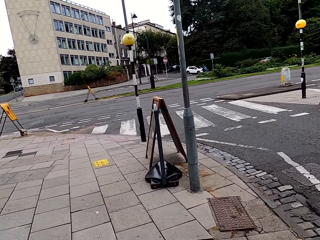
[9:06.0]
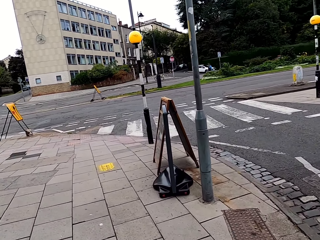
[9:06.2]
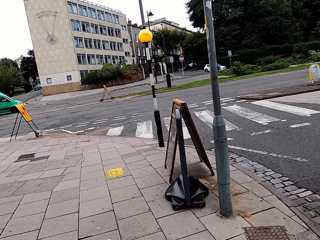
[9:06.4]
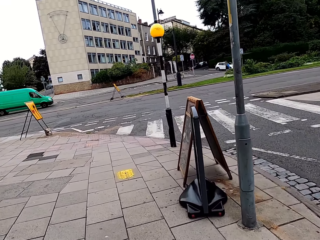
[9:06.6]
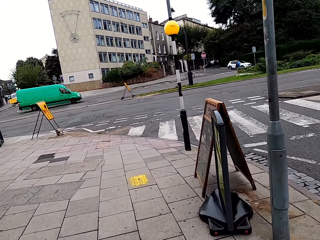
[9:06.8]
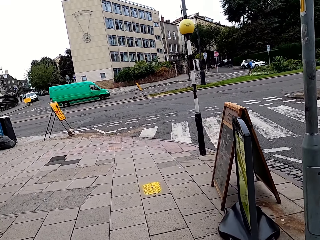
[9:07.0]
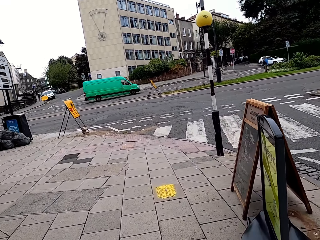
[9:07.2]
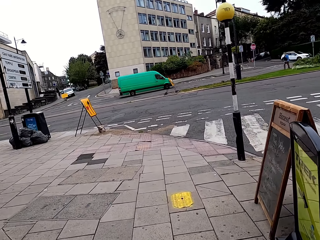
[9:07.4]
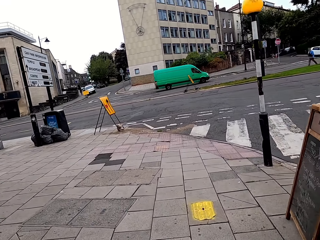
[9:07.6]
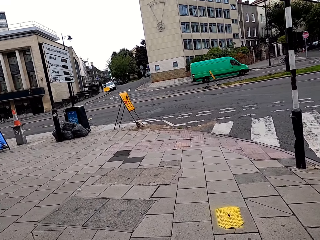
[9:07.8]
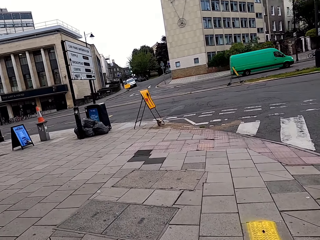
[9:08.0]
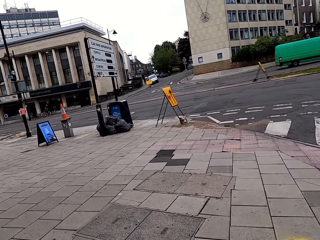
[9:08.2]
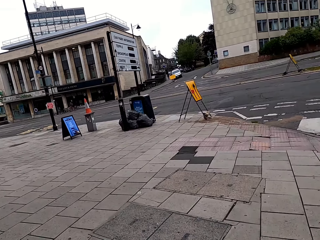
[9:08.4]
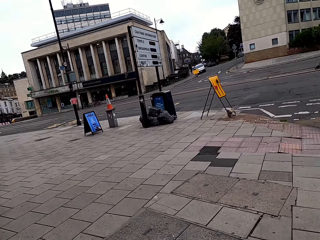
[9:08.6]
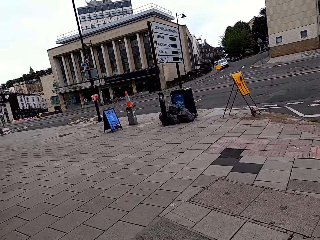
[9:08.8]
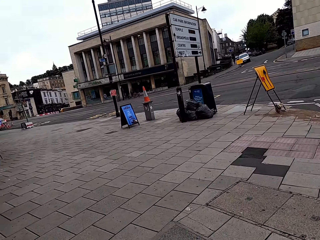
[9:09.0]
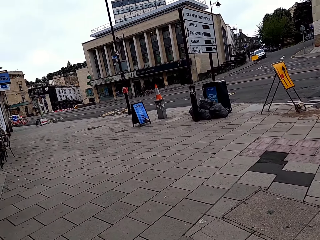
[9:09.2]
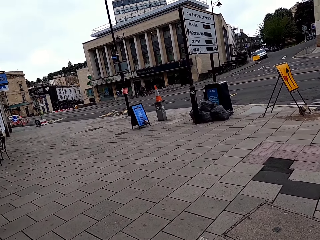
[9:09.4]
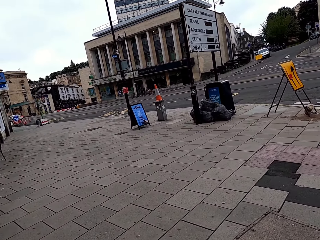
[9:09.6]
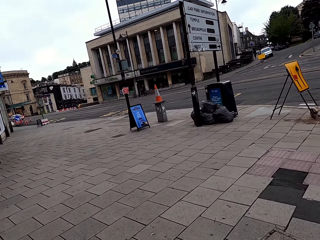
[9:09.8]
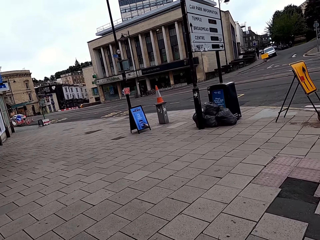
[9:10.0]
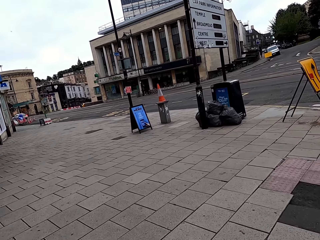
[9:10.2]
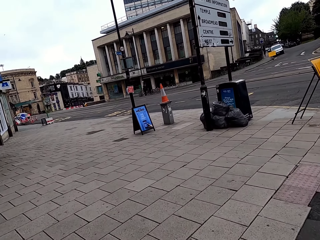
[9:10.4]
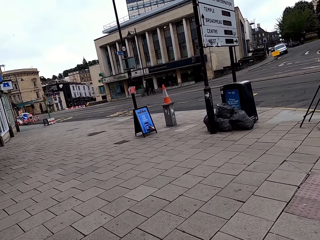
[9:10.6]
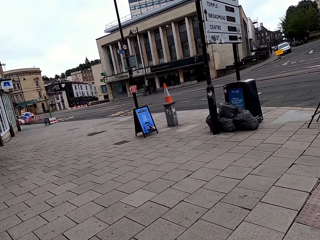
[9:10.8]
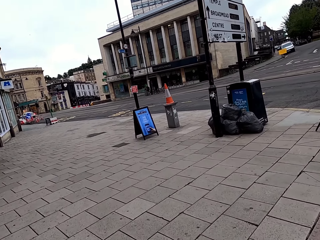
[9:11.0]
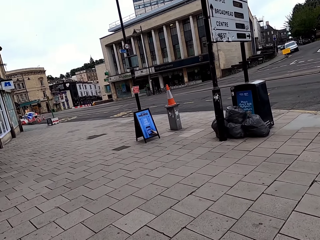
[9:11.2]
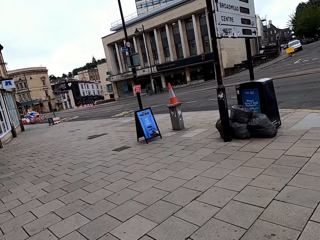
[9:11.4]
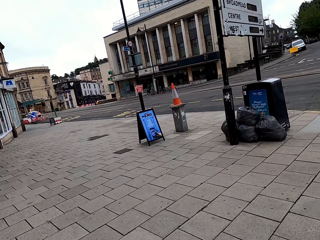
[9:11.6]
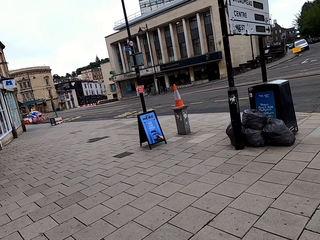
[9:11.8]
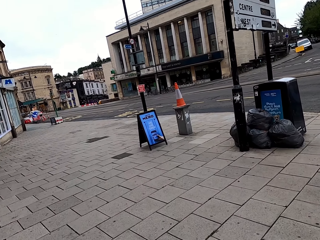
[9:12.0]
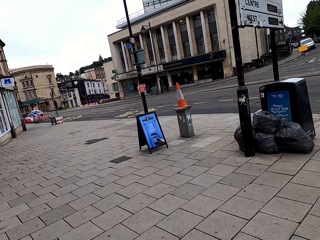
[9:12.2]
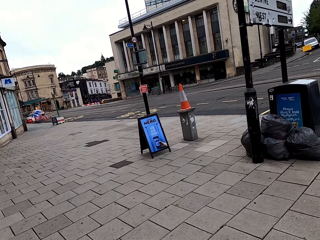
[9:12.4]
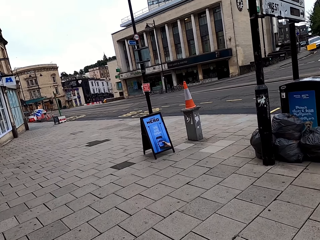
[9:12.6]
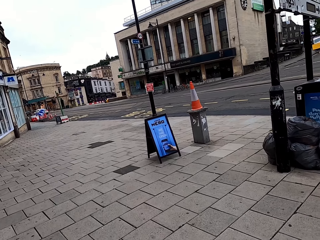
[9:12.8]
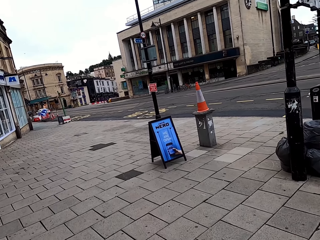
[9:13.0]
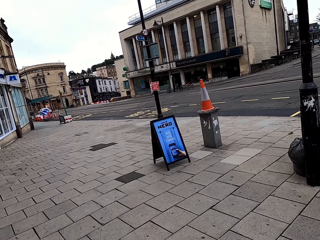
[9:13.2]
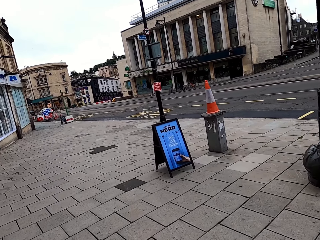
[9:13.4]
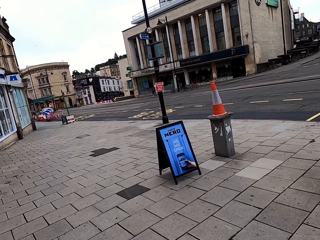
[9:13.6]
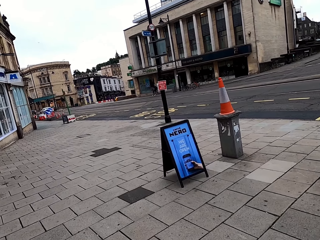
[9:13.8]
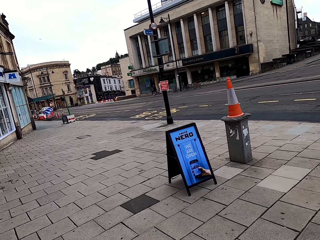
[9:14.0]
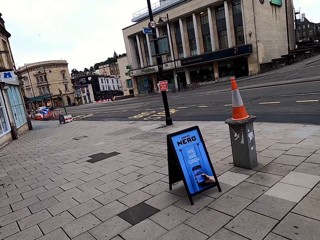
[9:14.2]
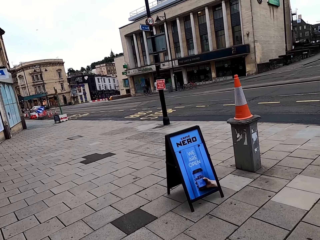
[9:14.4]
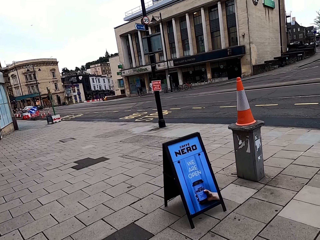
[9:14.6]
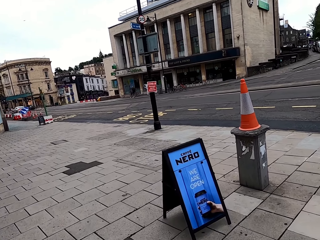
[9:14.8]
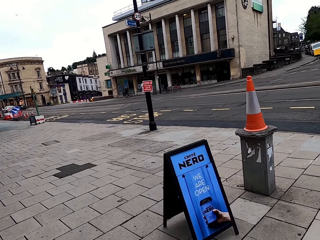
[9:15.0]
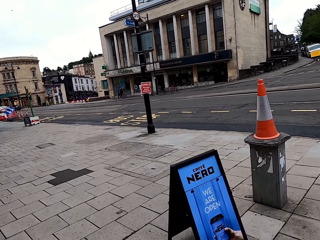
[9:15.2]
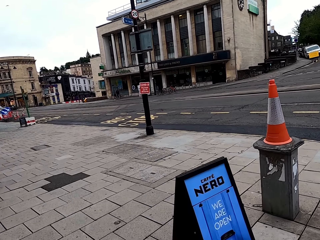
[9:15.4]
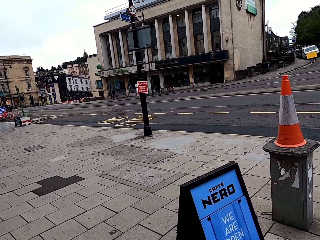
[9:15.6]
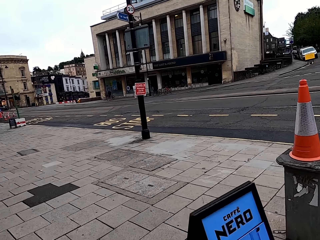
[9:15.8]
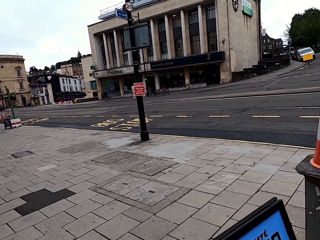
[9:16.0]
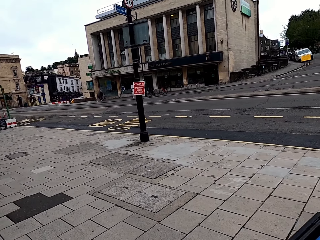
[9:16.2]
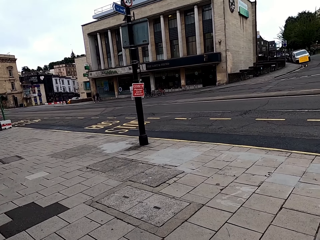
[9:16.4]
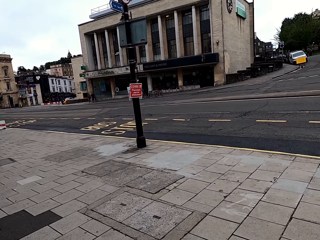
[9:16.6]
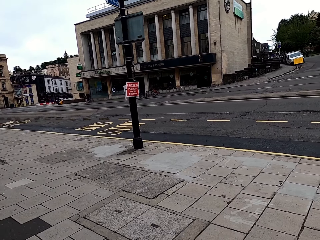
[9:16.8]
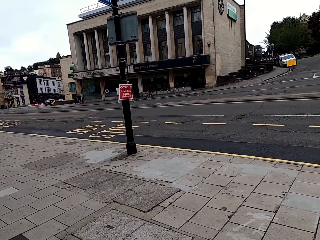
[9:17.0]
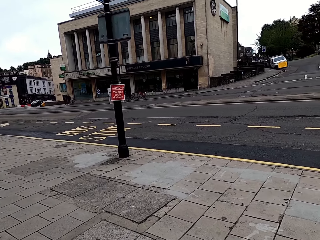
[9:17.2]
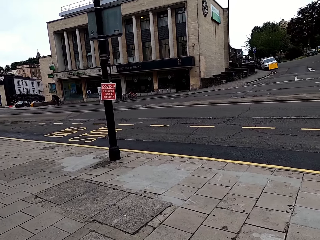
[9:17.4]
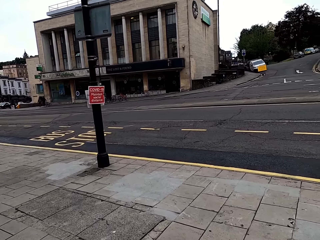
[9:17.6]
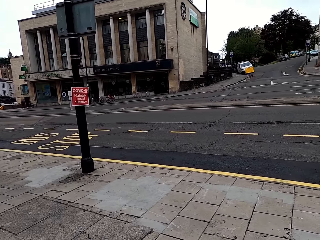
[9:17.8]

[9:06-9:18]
The camera wearer turns left. They walk around the street.

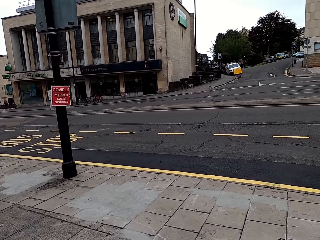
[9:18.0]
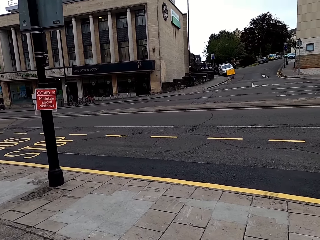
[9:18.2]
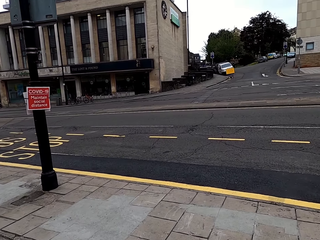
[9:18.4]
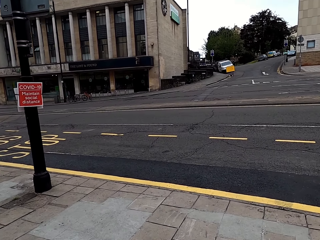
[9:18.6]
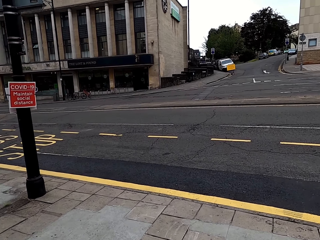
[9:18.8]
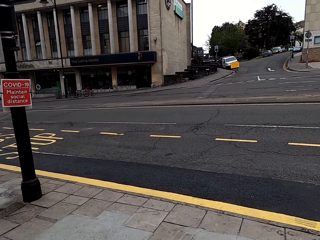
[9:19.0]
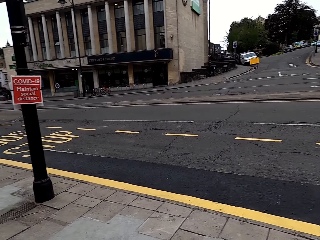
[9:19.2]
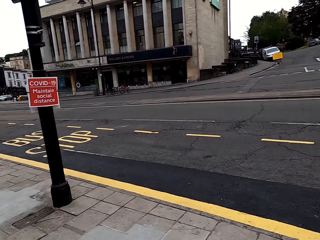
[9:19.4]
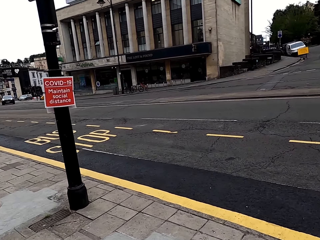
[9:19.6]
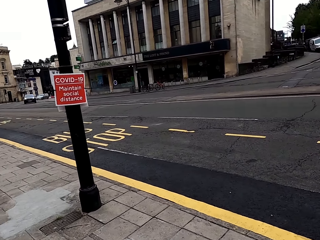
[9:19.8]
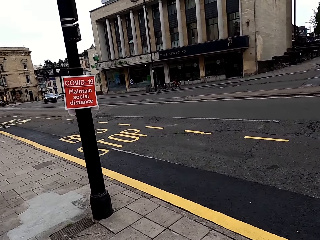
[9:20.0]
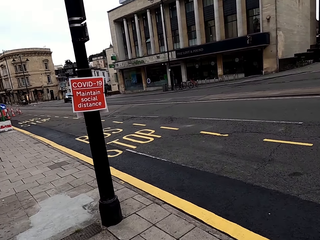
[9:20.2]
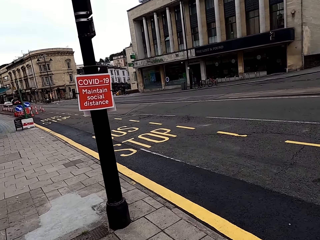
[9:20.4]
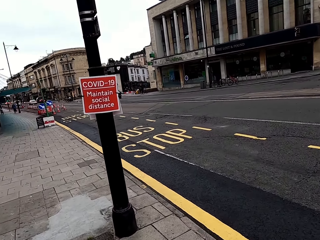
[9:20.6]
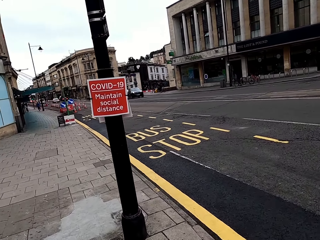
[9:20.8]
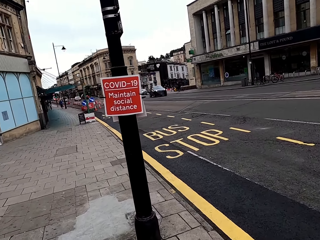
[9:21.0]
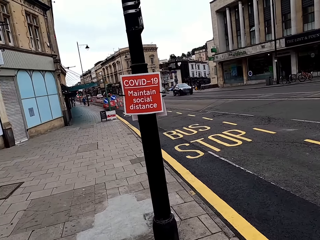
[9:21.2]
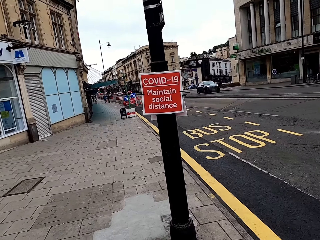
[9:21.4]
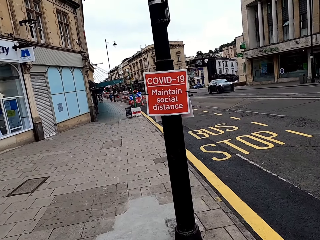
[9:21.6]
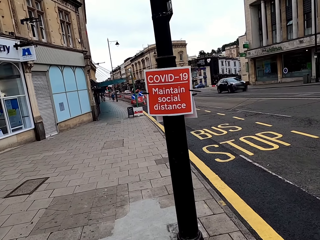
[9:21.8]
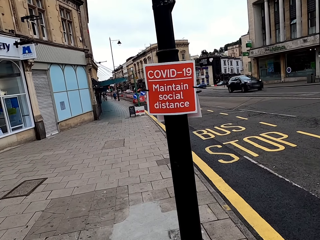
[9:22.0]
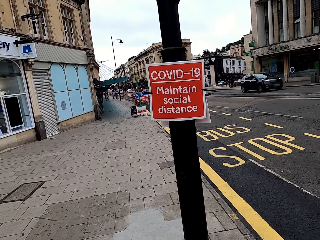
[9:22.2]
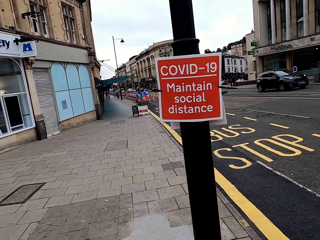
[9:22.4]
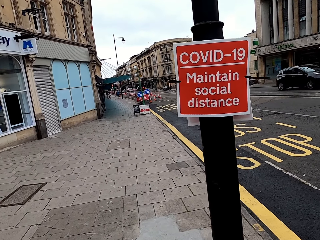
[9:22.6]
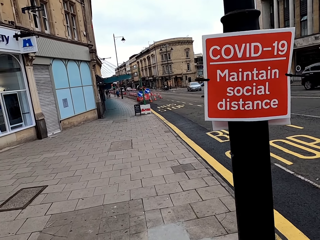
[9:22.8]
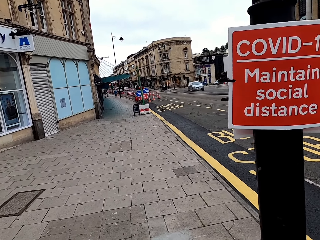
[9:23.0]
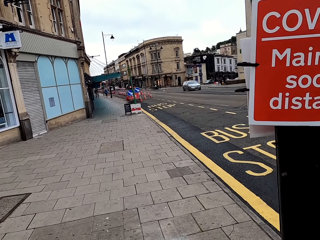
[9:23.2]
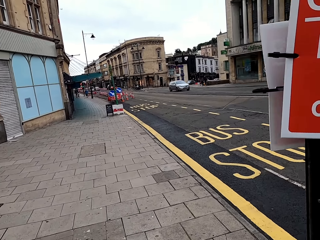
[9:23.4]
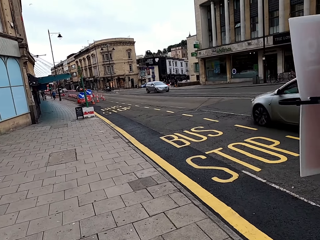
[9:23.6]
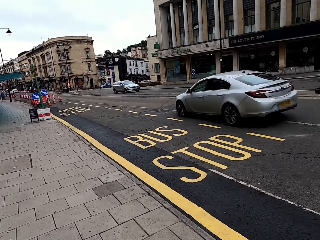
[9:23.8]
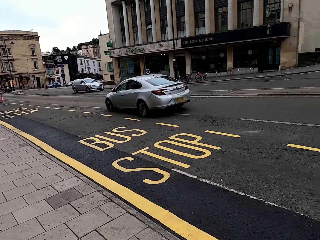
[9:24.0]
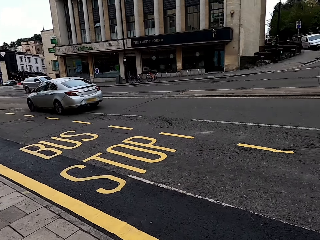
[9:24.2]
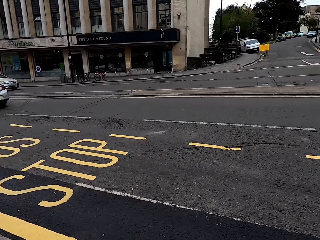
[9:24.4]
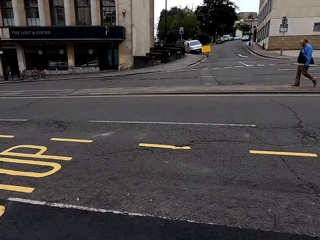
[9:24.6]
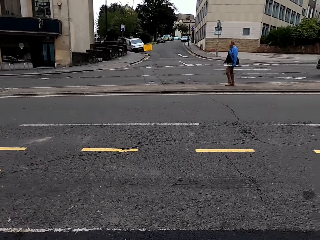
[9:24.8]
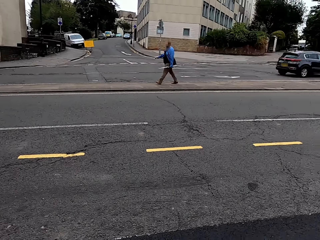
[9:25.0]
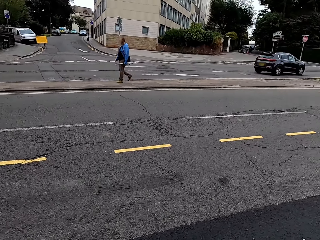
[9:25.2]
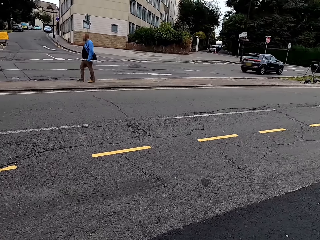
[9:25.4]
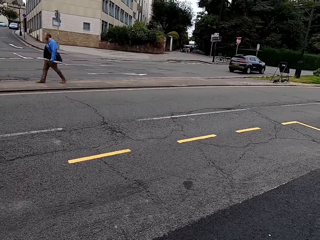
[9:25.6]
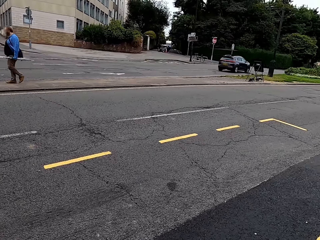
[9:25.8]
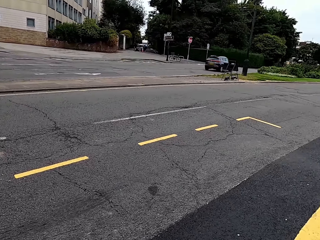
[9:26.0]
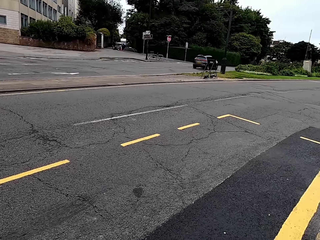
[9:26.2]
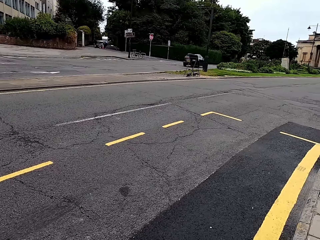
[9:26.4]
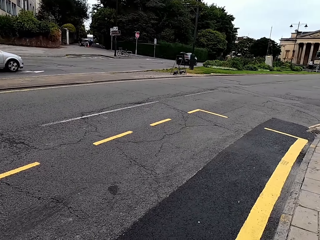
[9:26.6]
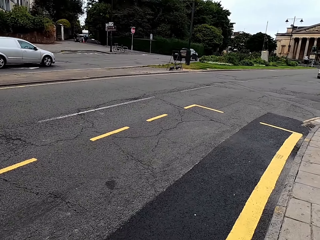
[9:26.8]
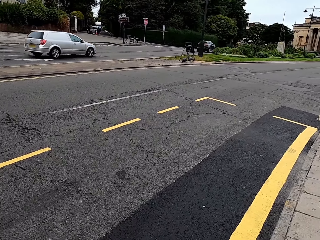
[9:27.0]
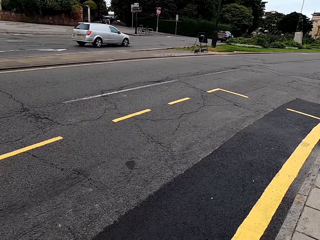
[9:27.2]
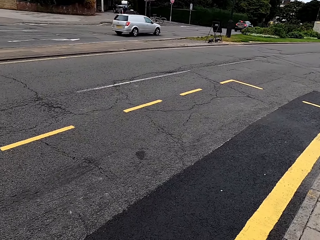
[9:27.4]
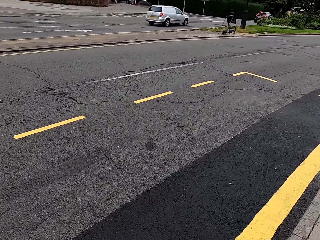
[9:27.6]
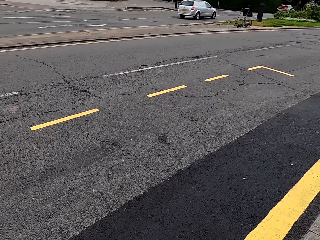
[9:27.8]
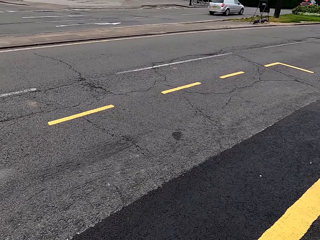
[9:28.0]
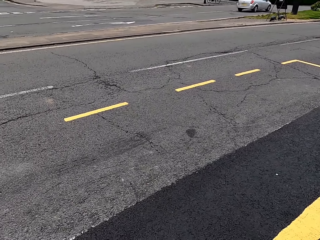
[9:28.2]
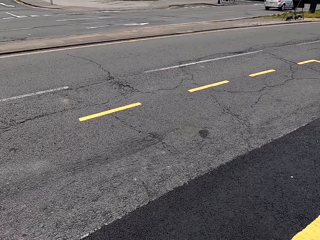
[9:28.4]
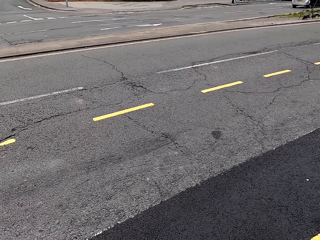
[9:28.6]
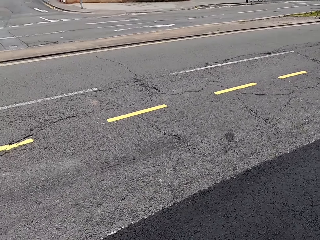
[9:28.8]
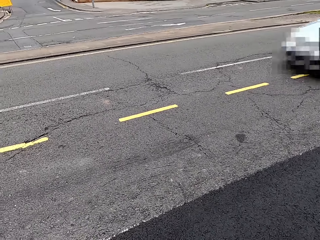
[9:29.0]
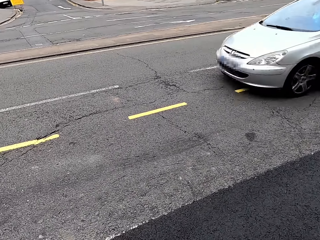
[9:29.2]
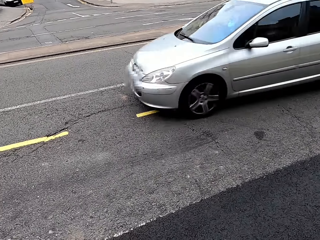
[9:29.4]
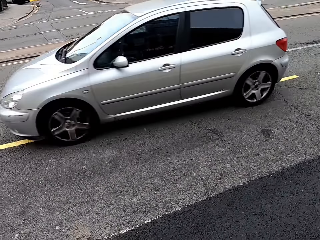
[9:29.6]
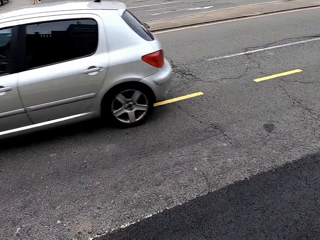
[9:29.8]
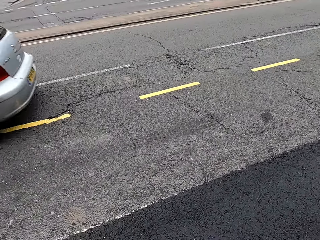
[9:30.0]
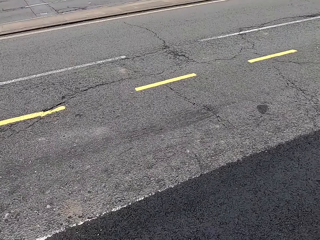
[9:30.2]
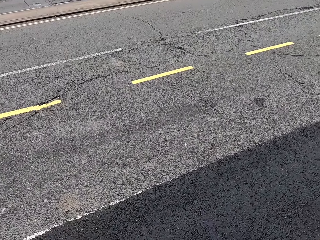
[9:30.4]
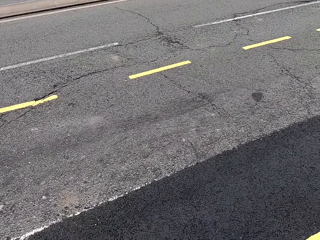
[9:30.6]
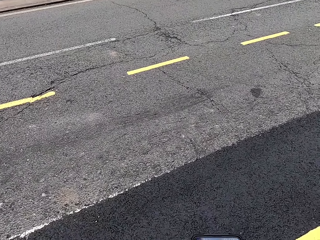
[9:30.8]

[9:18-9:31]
The camera wearer turns right. They turn around the pavement. They look around.
